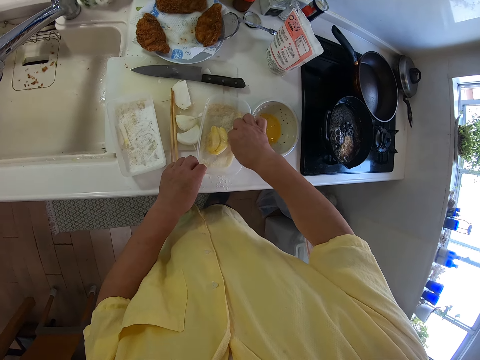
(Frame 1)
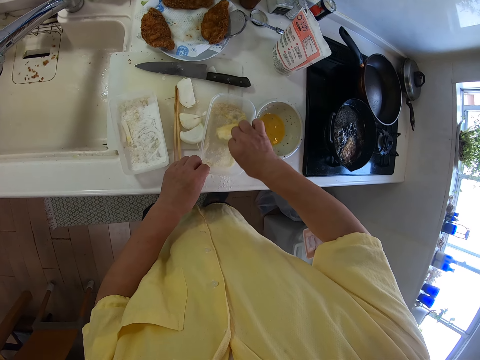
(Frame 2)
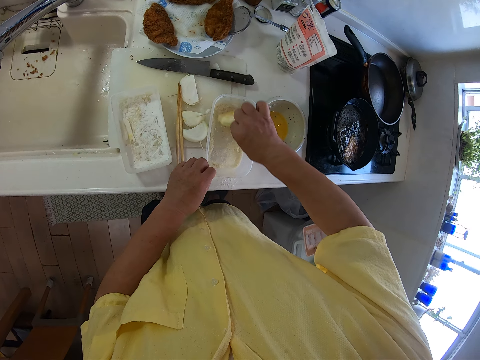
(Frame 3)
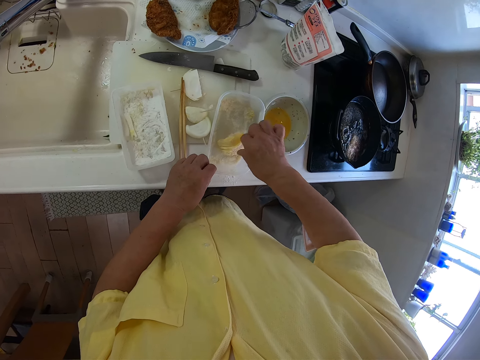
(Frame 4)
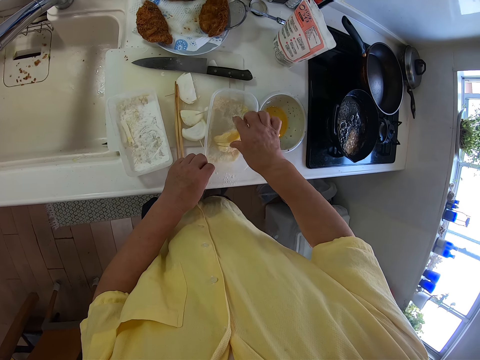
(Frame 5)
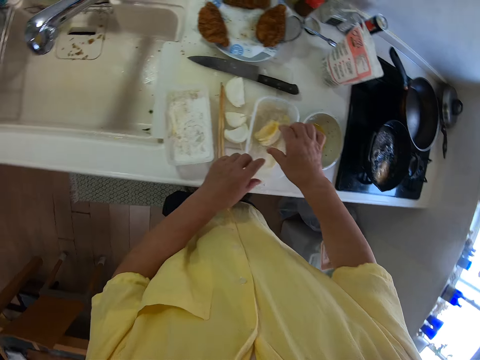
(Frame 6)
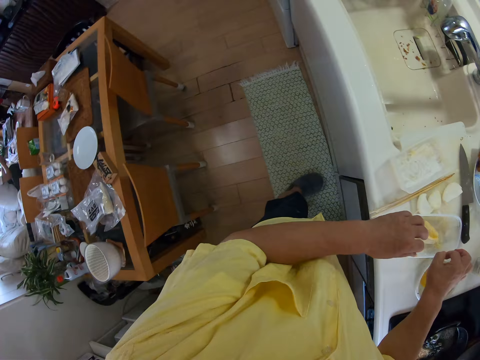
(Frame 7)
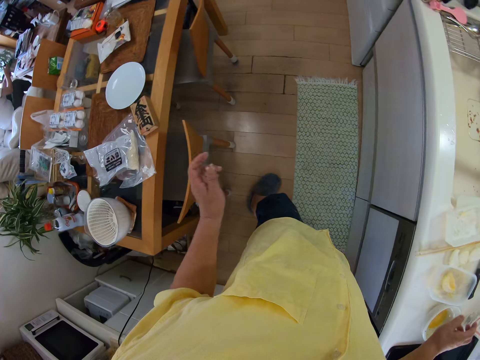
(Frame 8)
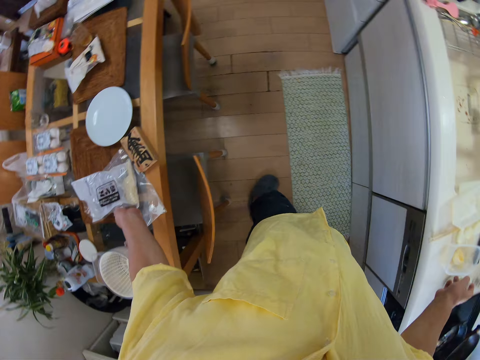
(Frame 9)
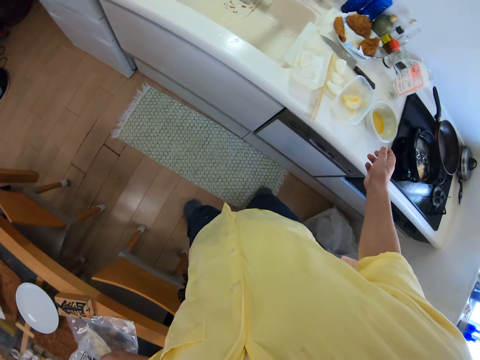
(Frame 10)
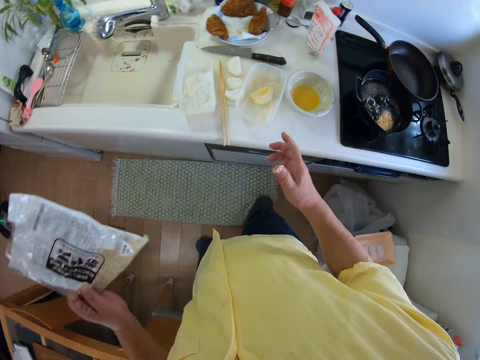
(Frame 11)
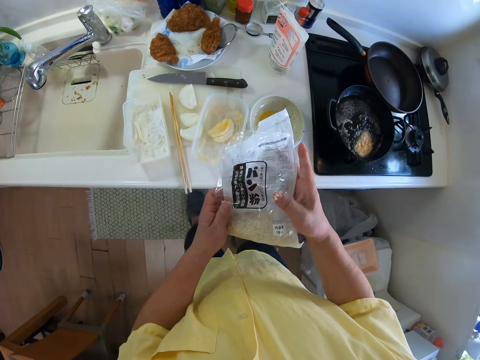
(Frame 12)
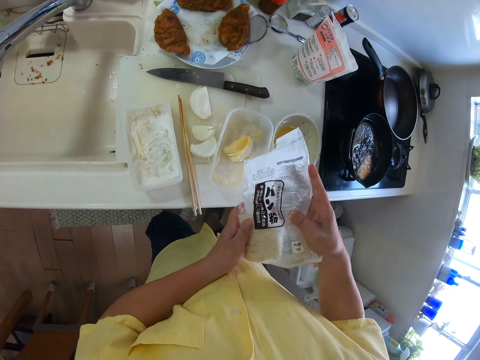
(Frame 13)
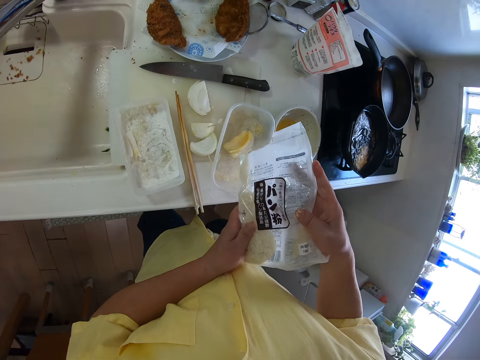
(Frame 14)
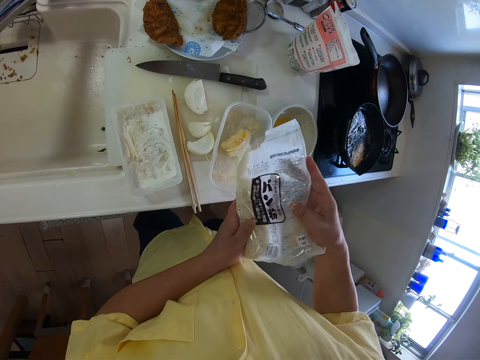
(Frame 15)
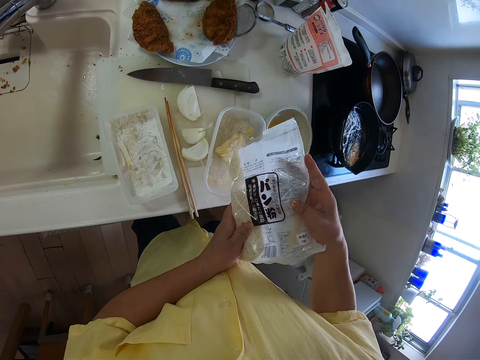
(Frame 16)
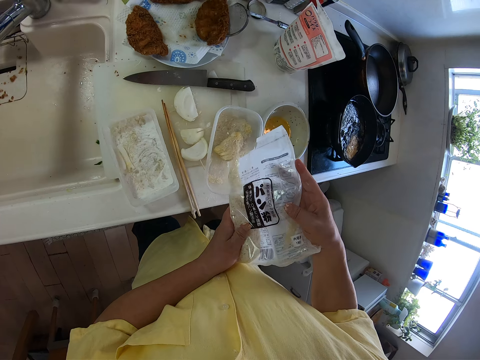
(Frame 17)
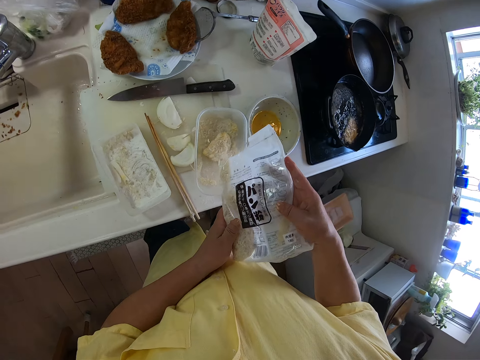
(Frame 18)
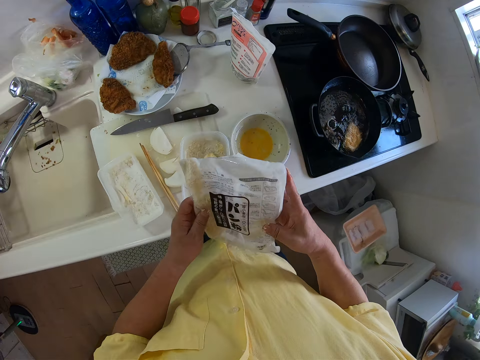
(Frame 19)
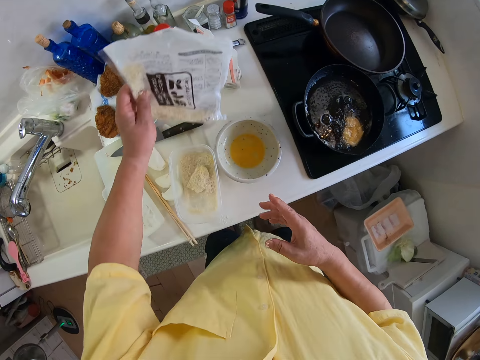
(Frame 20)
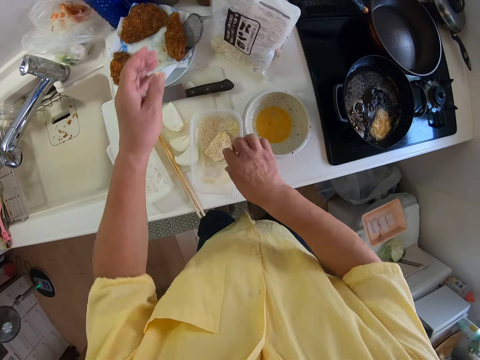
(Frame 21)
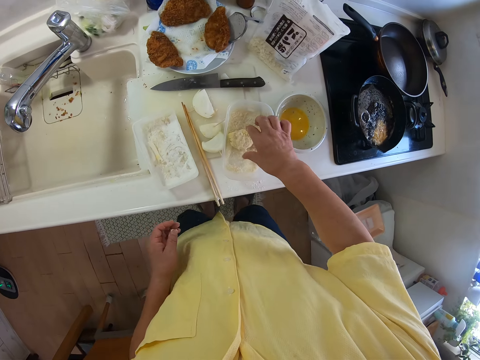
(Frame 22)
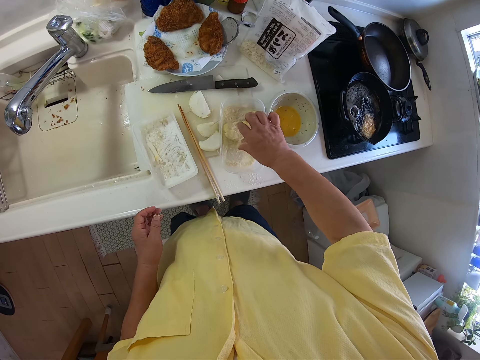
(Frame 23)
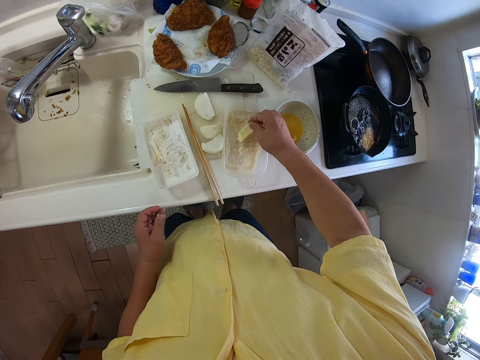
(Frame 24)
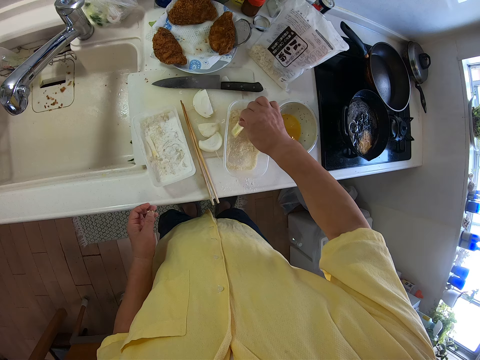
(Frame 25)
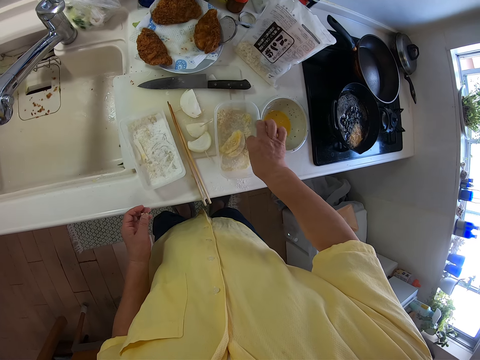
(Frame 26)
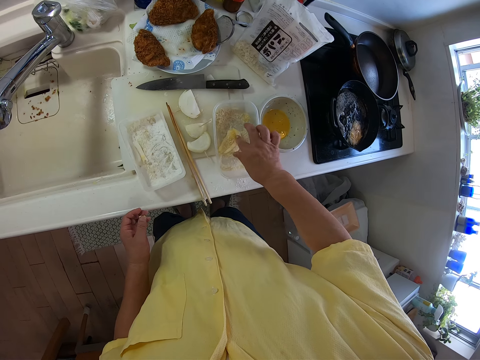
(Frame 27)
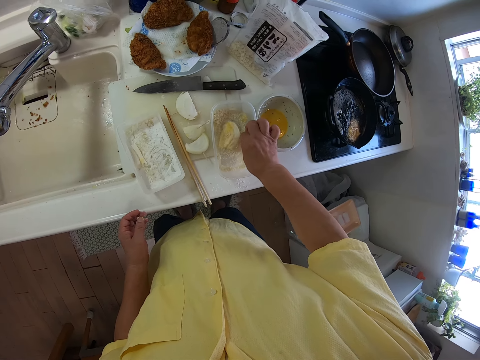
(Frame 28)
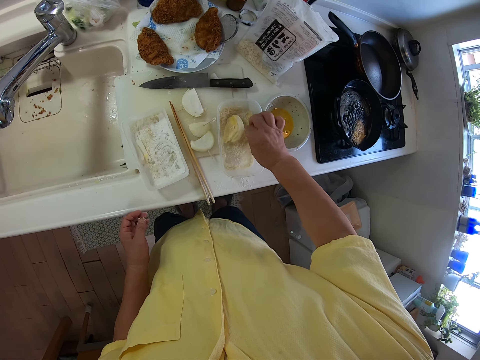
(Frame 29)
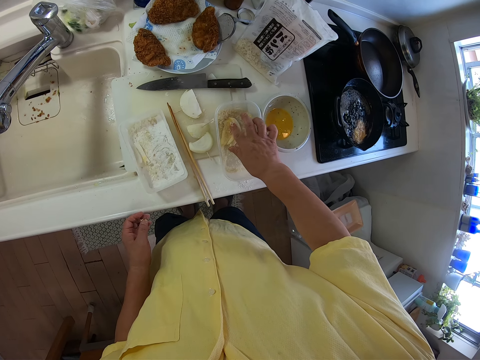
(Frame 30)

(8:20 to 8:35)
The camera wearer takes the turnip or apple. He turns the turnip in the powder or flour. He picks up the pack of flour from the table with his left hand. He pours flour from the pack of flour into the plate on the table. He drops the pack of flour on the table. He rubs the apple in his right hand with the flour in the plate. He turns the turnip in the powder.

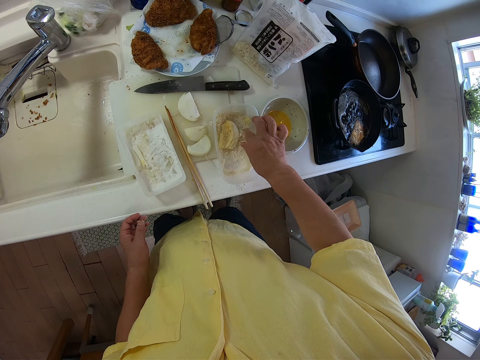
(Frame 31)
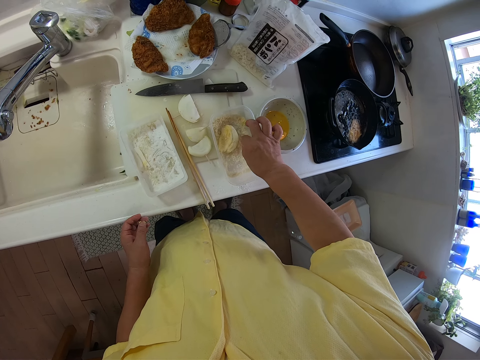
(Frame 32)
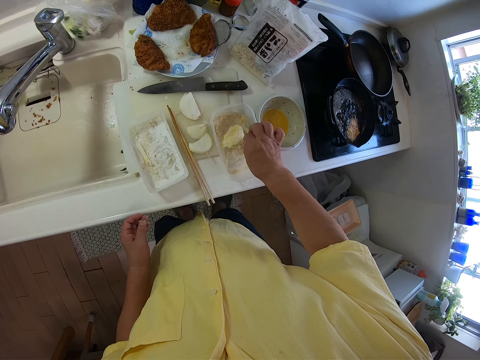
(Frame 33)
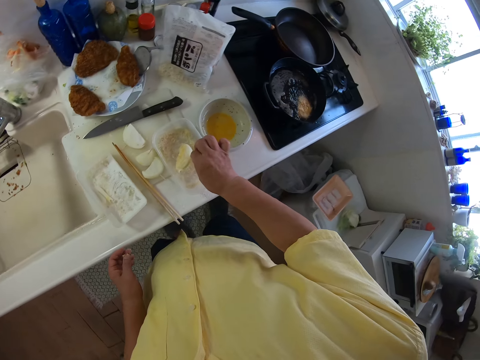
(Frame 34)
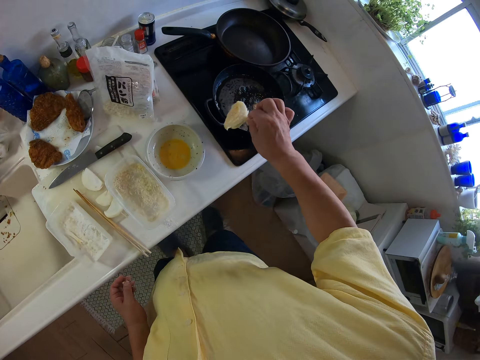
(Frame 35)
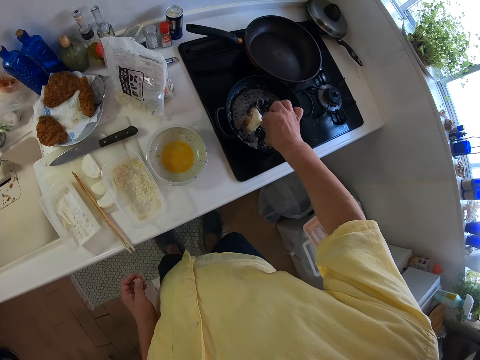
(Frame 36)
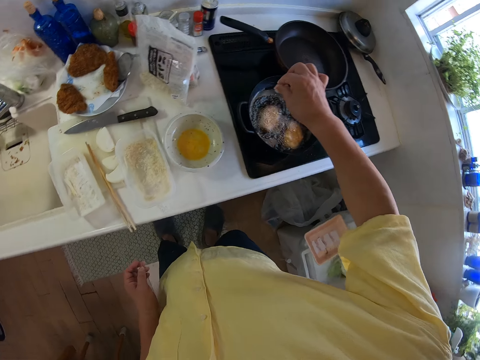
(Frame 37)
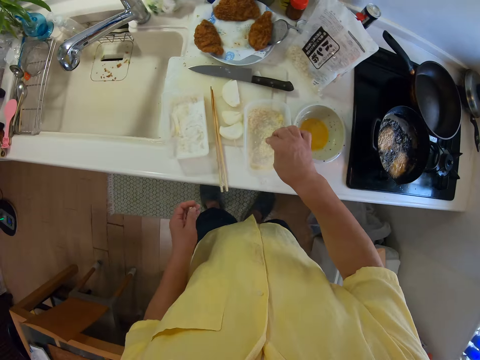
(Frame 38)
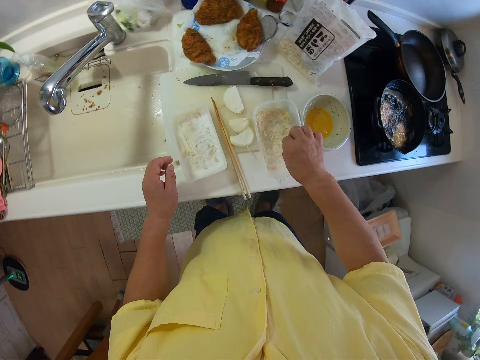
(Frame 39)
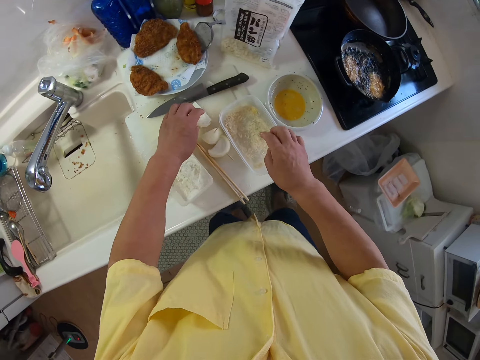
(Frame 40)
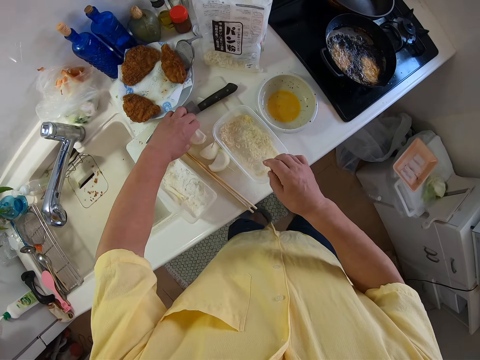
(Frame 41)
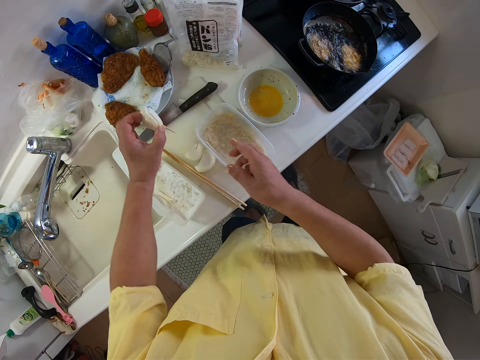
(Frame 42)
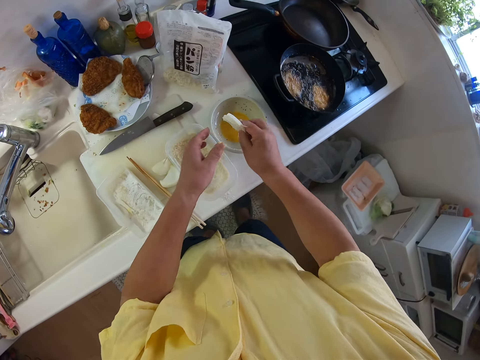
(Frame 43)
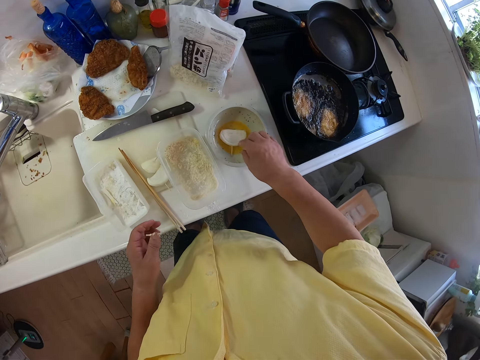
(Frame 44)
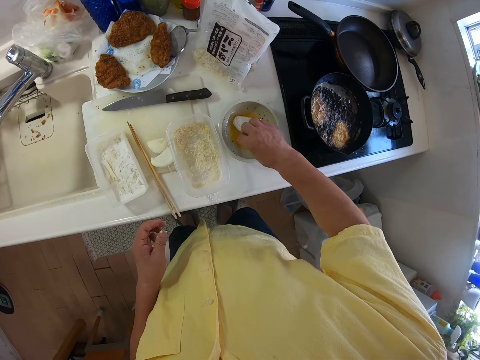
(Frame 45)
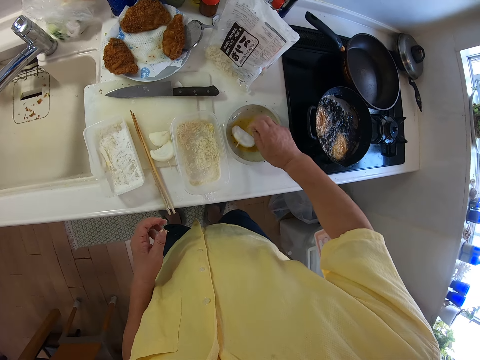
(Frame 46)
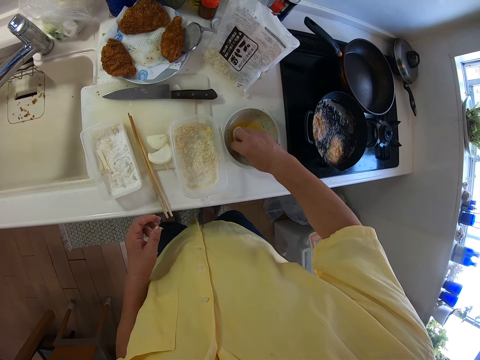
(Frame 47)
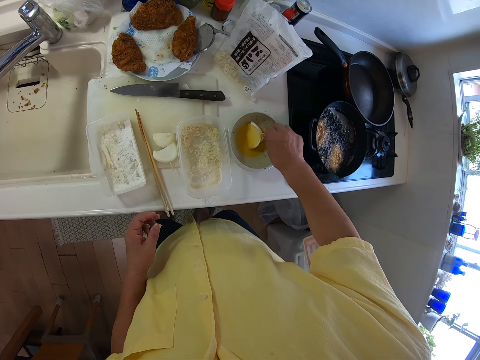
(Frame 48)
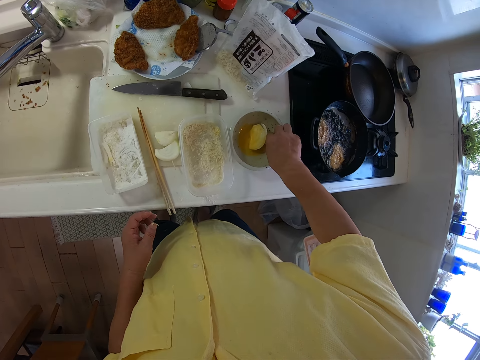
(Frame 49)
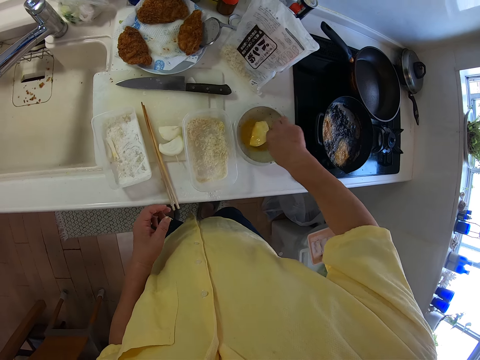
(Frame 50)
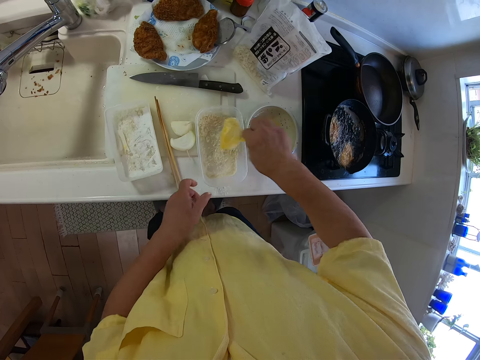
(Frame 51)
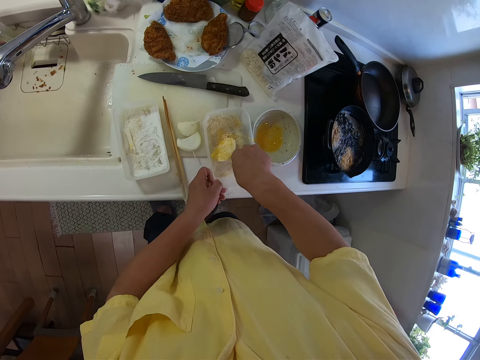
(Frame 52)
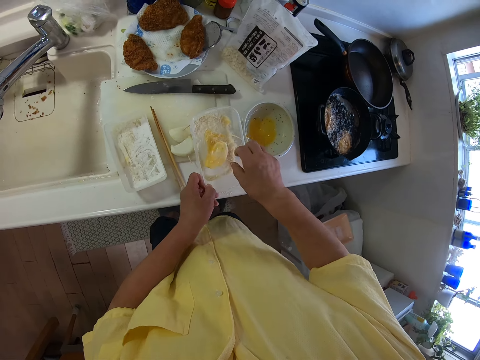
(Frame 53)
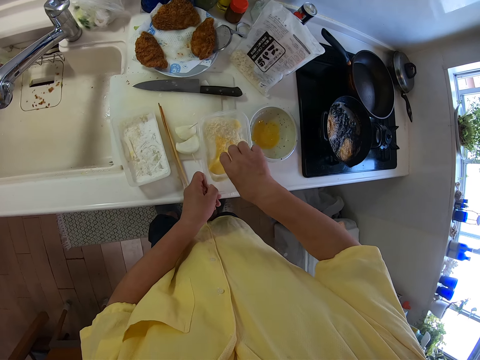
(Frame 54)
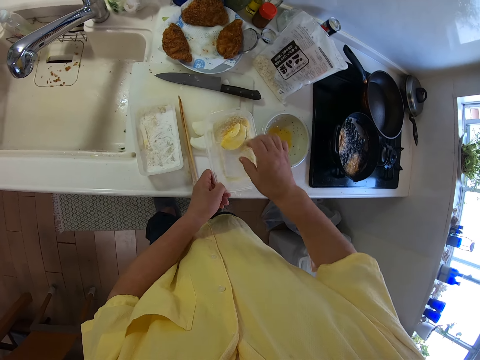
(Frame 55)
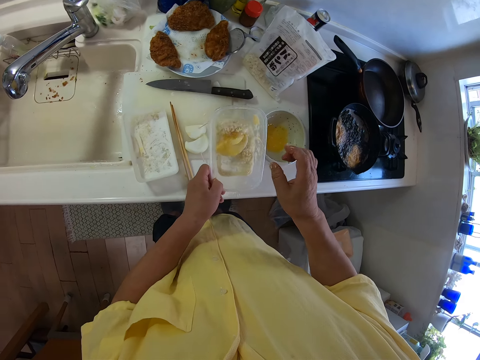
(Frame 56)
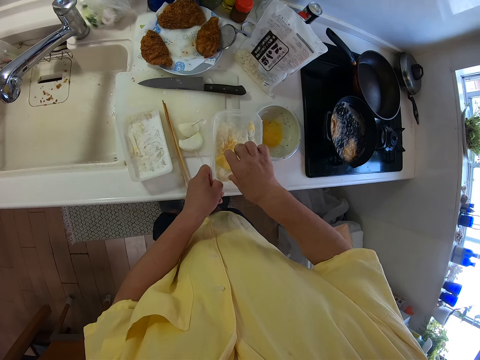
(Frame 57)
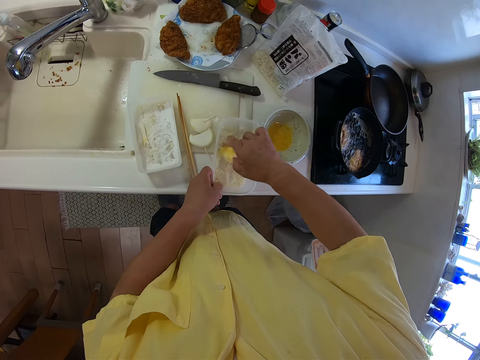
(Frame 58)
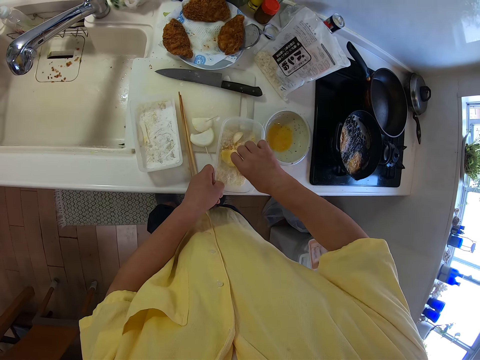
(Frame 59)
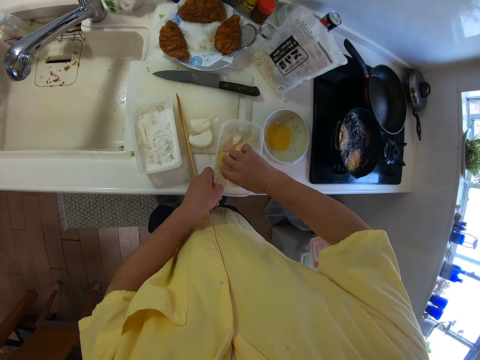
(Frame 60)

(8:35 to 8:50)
The camera wearer picks up the slice of apple or turnip from the plate with his right hand. He drops the apple into the frying pan. He picks up a slice of apple from the cutting board with his left hand. He passes the slice of apple from his left hand to his right hand. He drops the apple into the egg bowl on the table. He rubs the apple in his right hand with the sauce in the bowl. He turns the turnip in the egg. He rubs the apple in his right hand with the flour in the plate. He puts the turnip in the powder. He shakes the dish.
